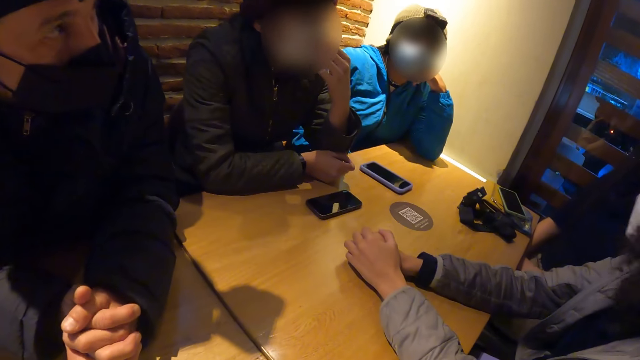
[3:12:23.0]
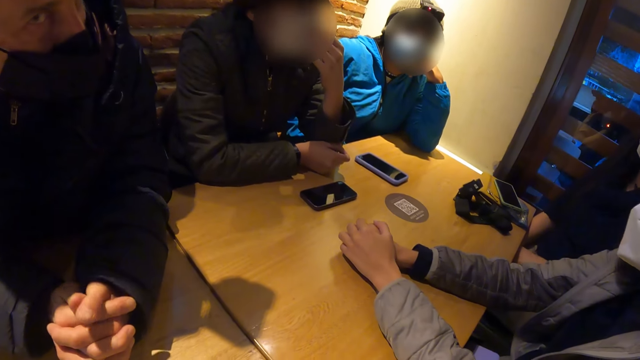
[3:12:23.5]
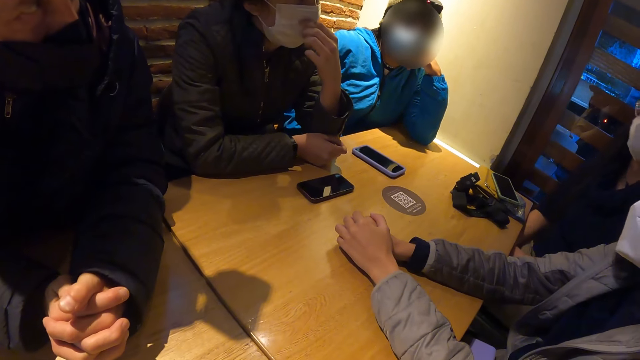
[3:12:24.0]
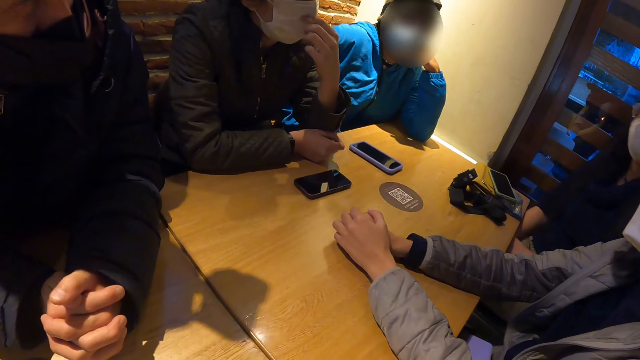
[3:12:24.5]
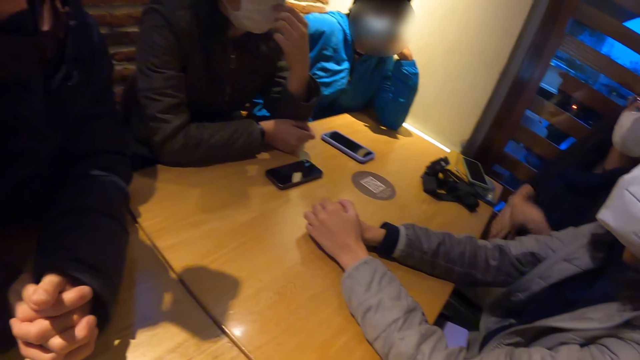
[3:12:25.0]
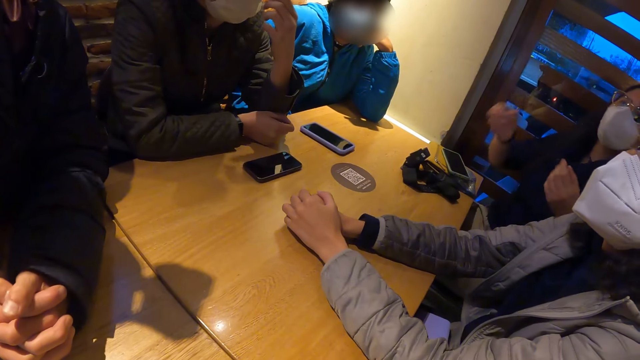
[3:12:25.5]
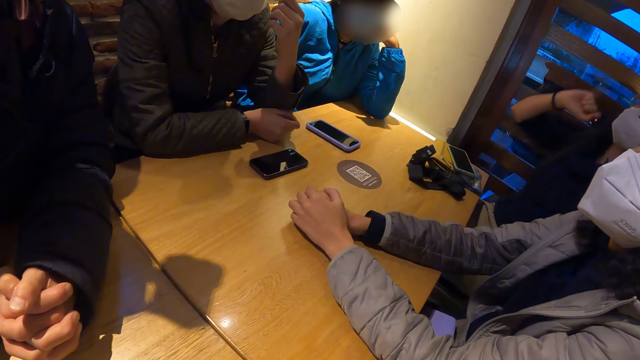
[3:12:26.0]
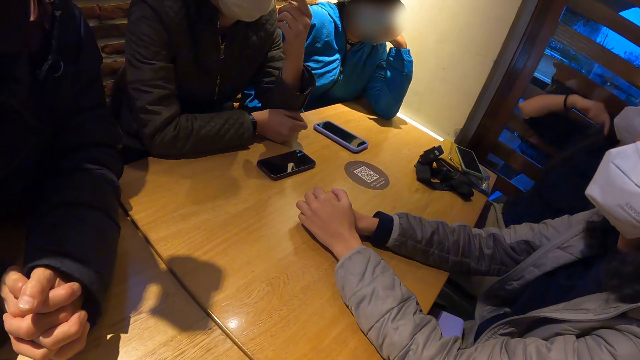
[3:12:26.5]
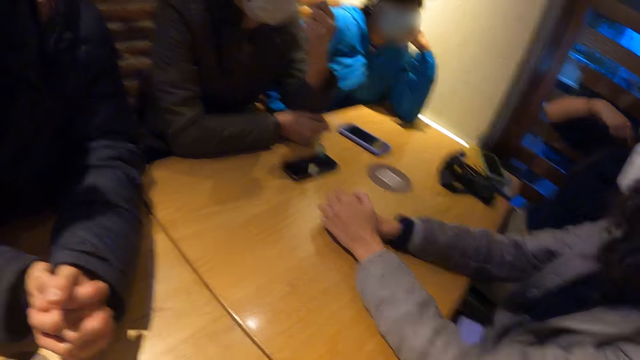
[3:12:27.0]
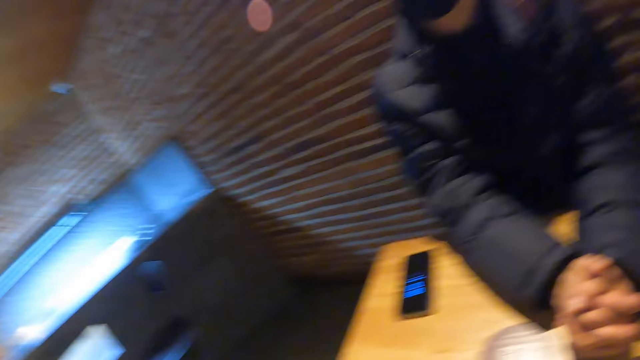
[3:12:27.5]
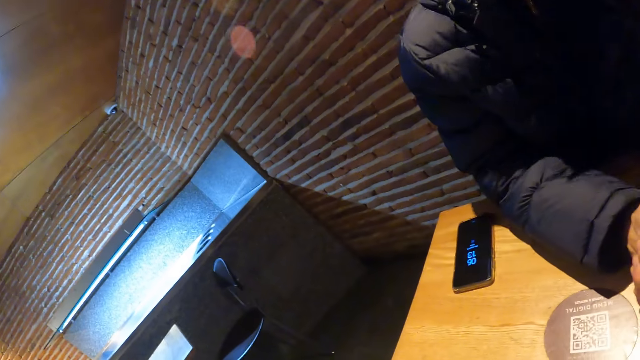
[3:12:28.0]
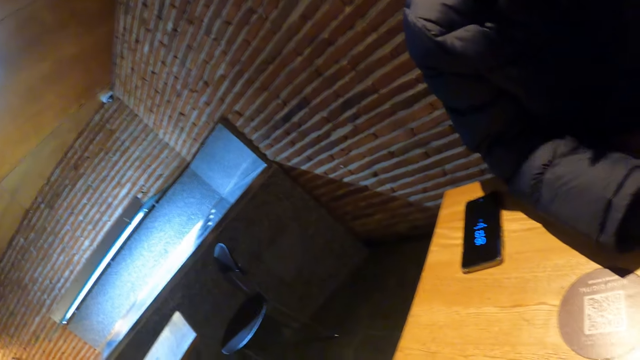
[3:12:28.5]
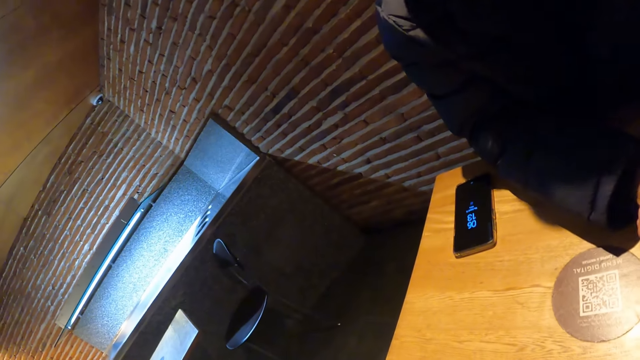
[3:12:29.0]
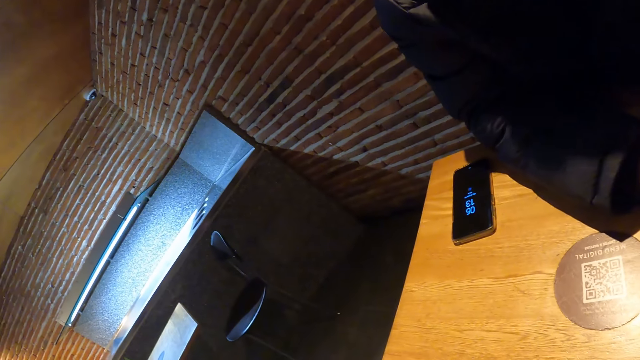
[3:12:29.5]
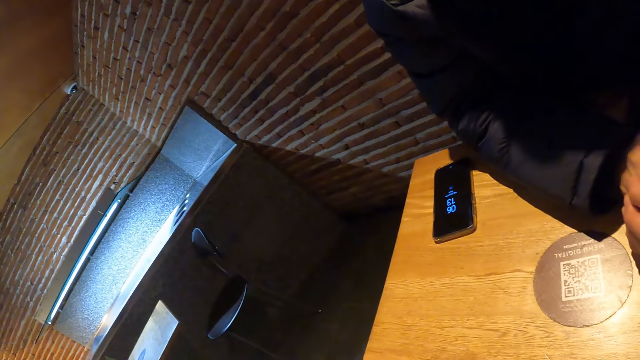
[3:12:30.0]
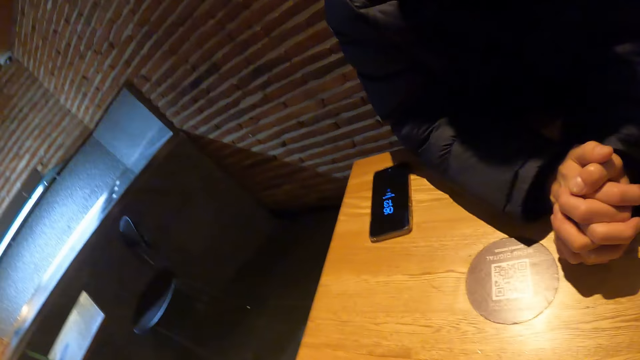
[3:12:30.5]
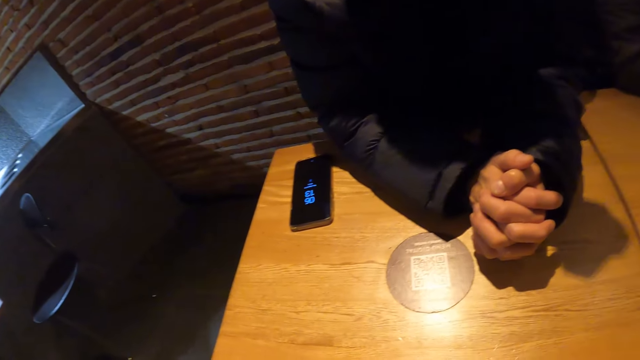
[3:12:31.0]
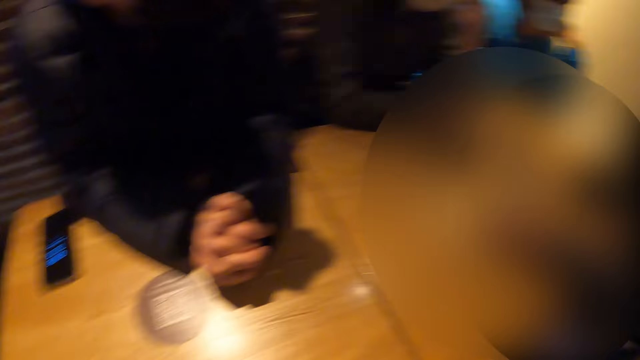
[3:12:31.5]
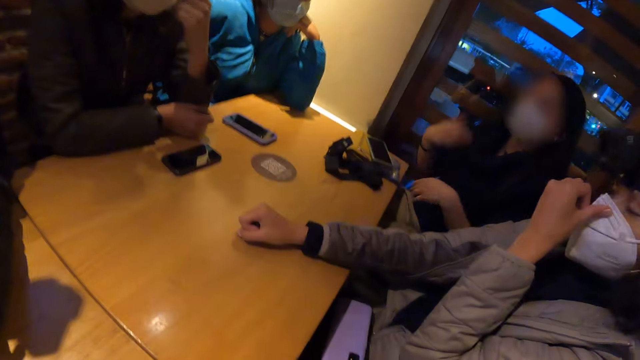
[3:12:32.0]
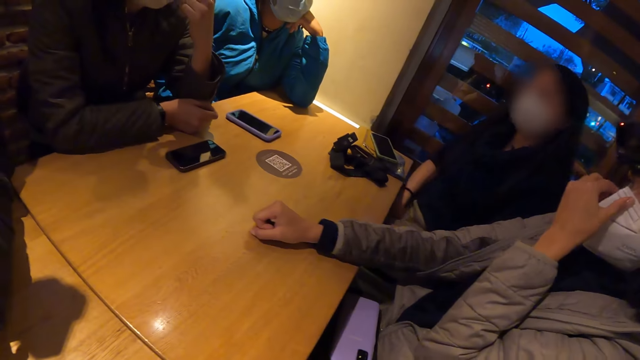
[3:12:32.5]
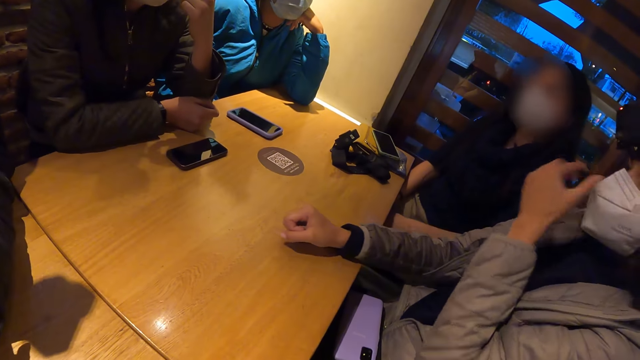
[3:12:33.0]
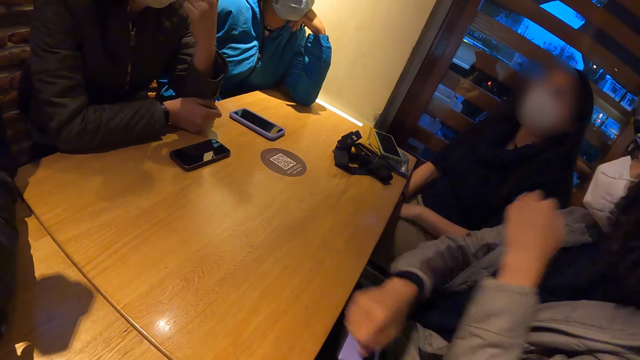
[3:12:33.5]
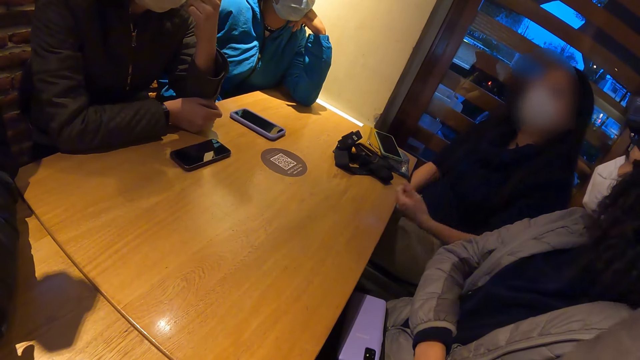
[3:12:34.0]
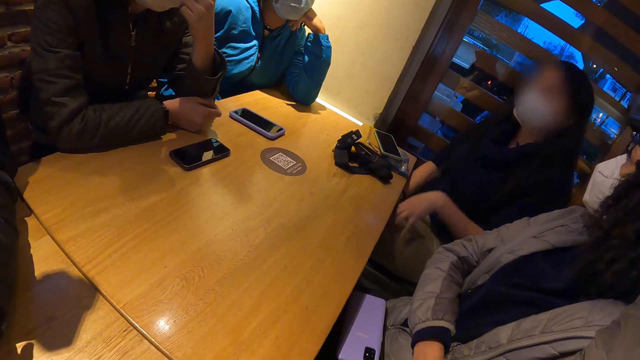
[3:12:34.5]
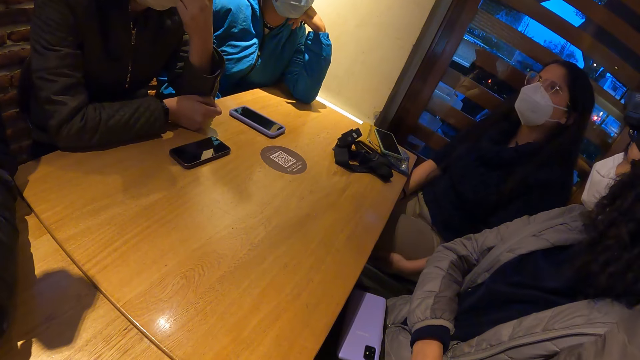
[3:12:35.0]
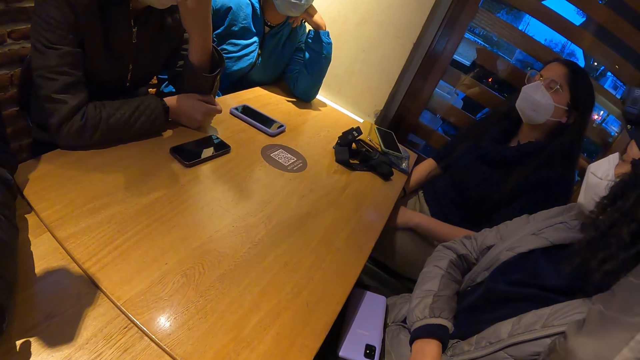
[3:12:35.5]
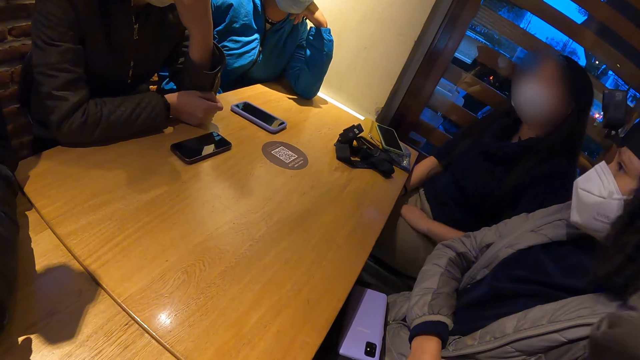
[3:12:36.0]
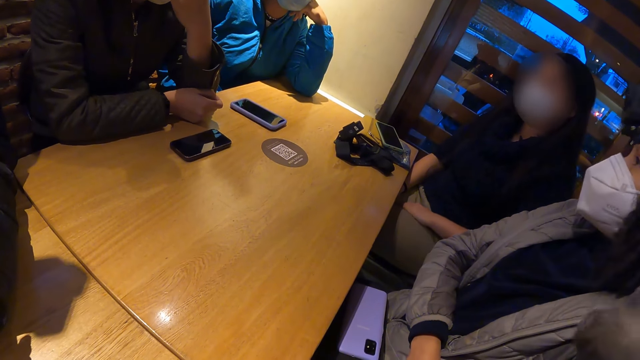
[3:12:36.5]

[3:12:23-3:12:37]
The woman lifts both hands up. The woman gestures. The woman drops both hands. Another woman drops her right hand from the table.

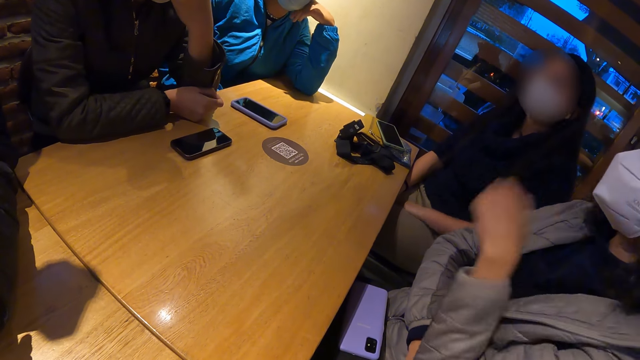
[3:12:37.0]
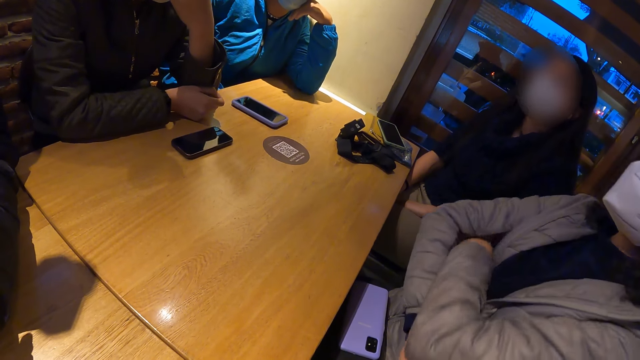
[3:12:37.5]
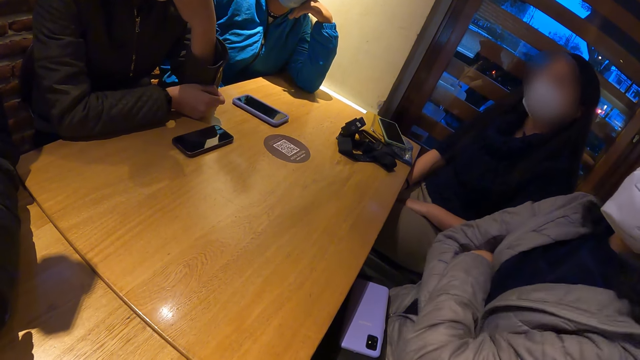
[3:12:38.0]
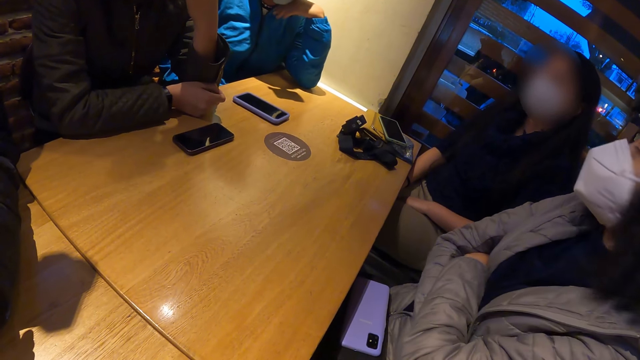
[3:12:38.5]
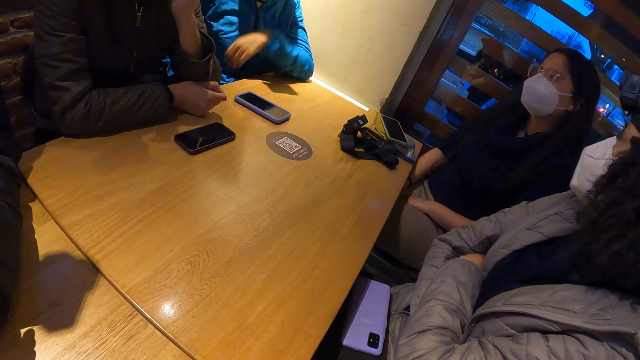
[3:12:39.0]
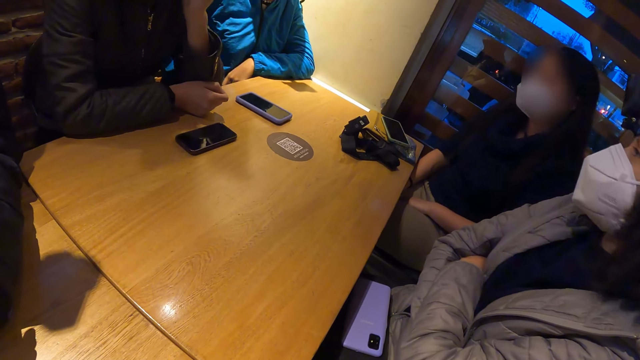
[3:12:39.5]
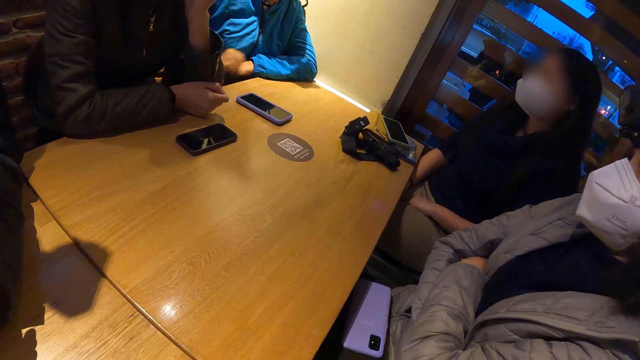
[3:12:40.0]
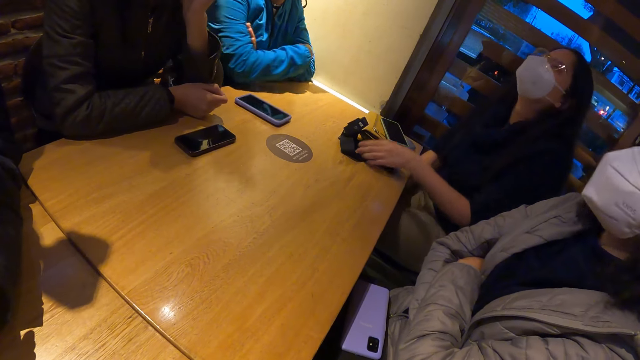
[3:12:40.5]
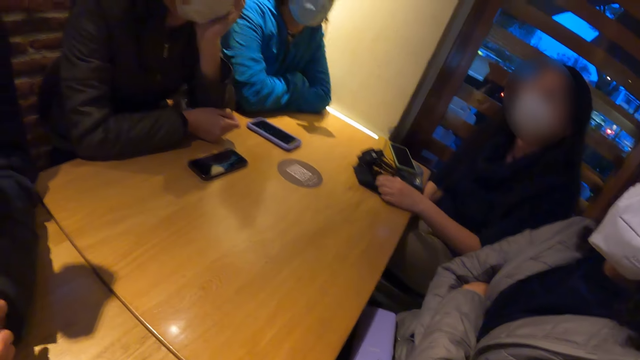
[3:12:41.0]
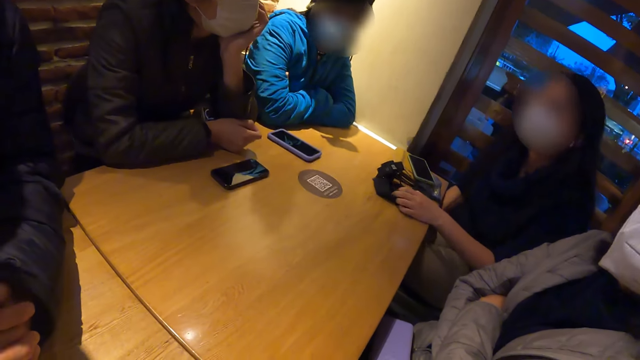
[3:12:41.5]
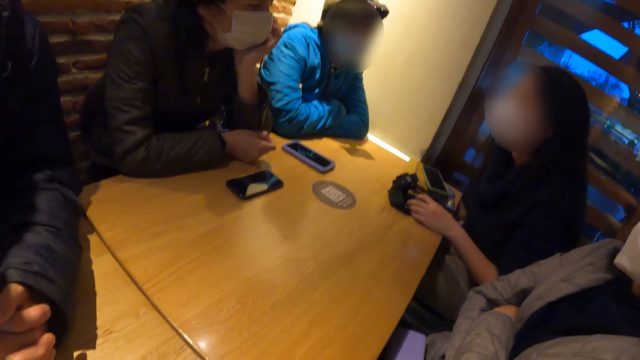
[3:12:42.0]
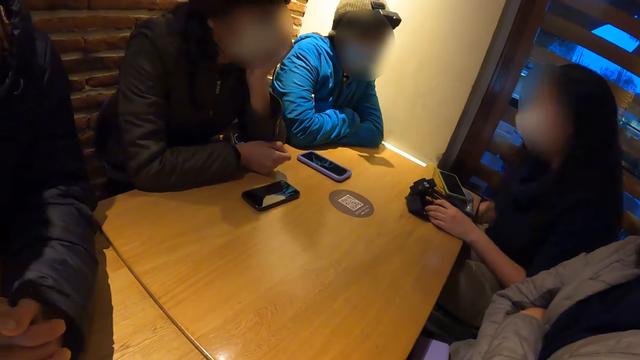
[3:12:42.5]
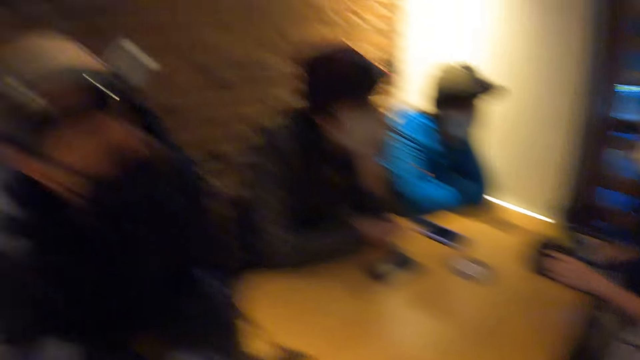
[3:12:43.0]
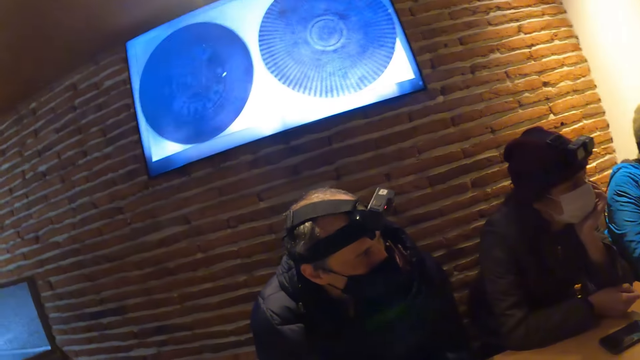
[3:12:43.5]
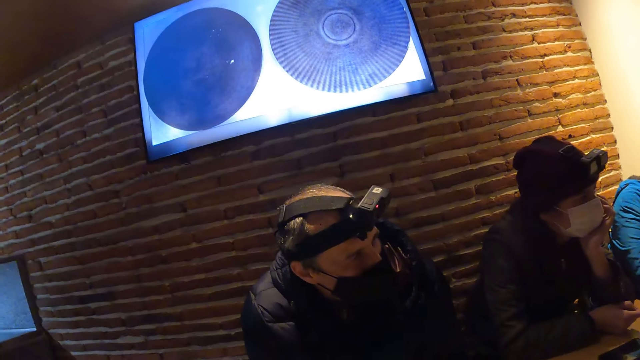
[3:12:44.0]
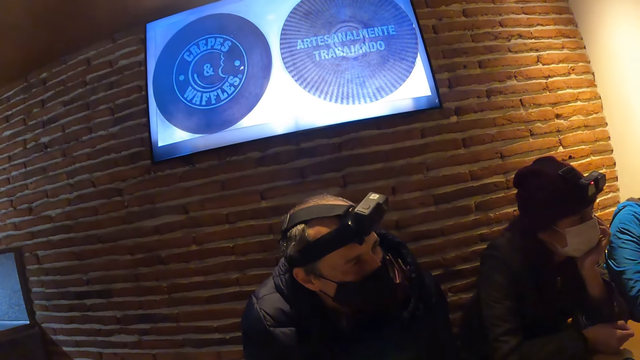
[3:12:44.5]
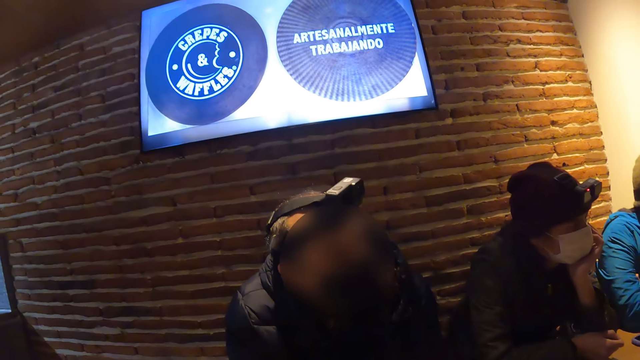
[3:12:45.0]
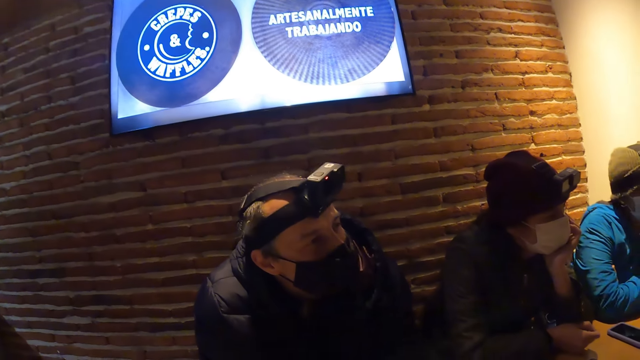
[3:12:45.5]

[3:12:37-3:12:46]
The woman places her left hand on the table. Another woman folds her hands. The camera wearer watches television.
